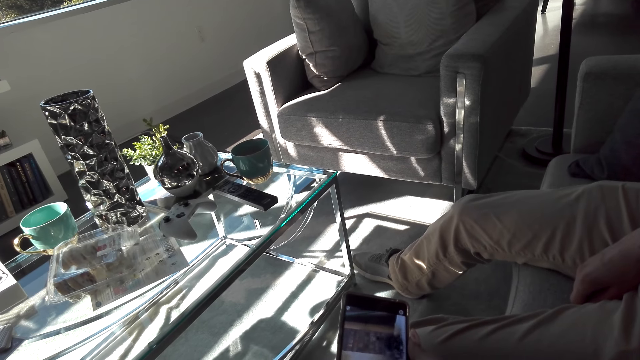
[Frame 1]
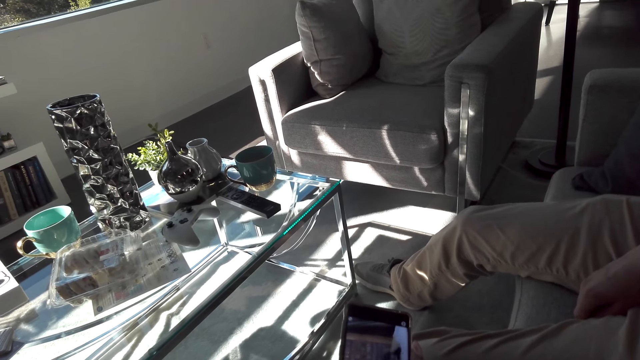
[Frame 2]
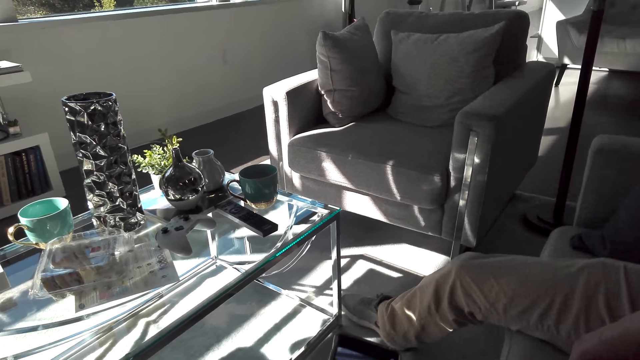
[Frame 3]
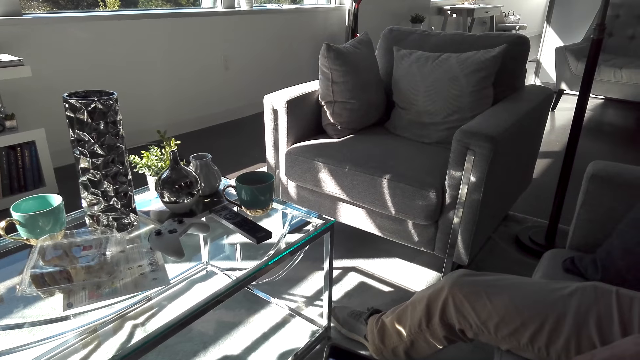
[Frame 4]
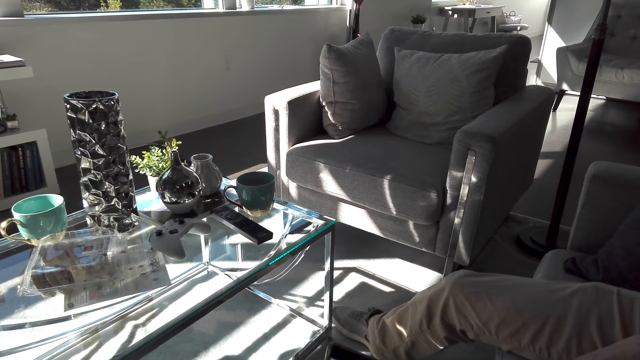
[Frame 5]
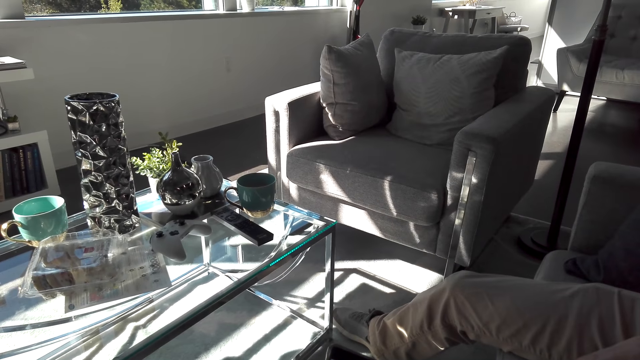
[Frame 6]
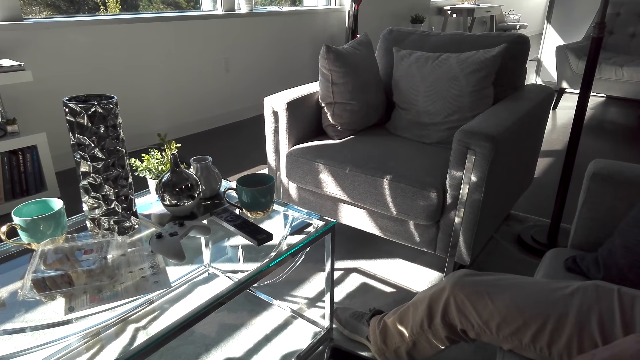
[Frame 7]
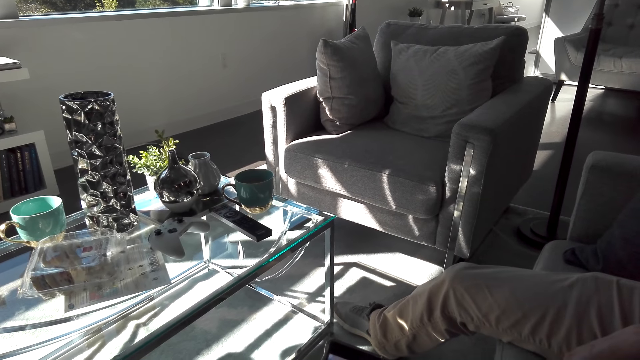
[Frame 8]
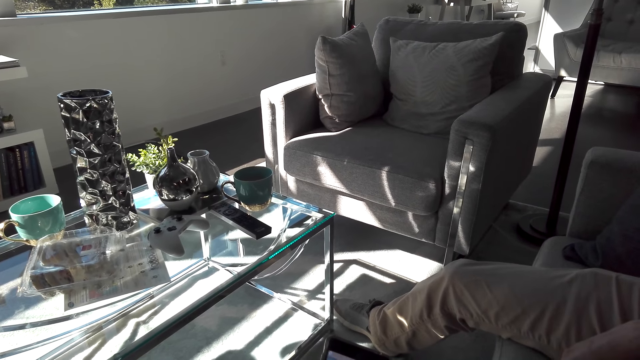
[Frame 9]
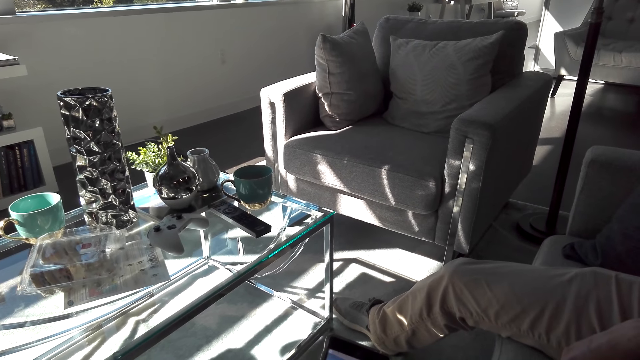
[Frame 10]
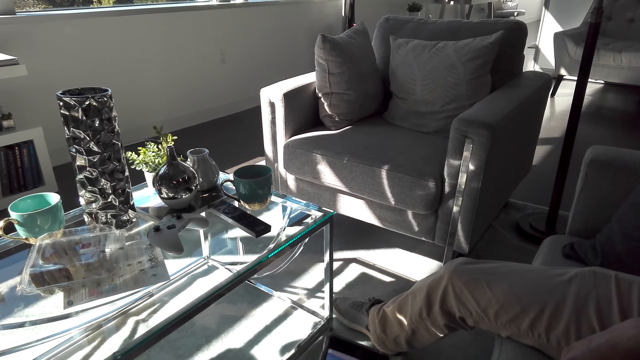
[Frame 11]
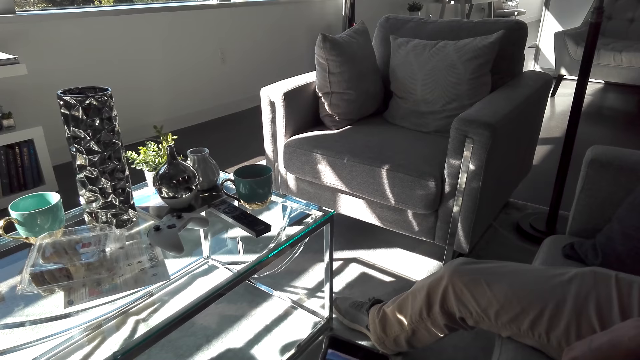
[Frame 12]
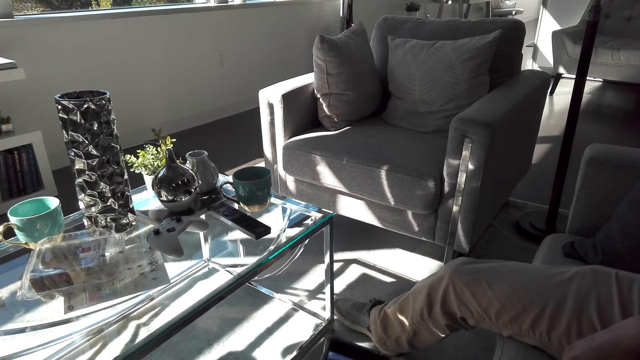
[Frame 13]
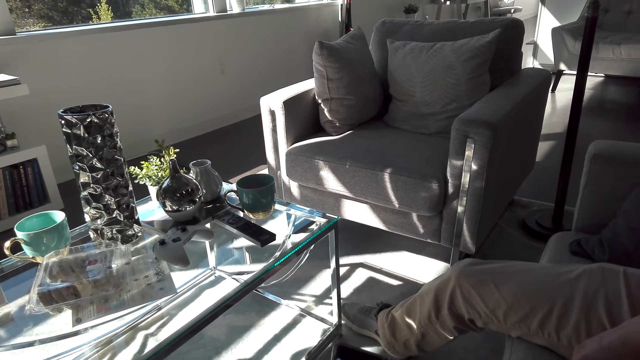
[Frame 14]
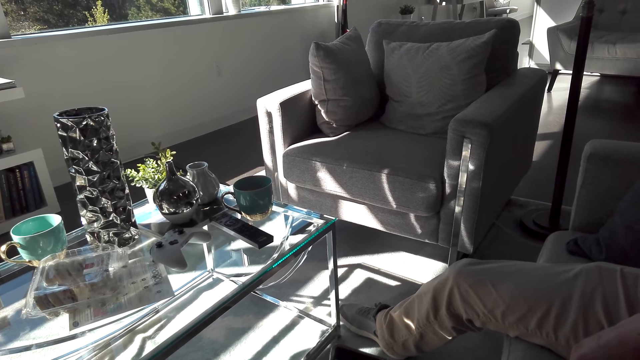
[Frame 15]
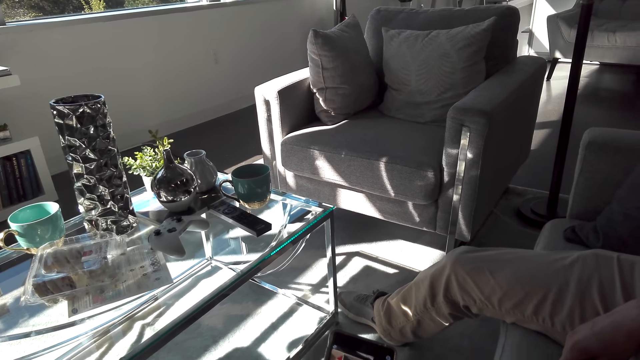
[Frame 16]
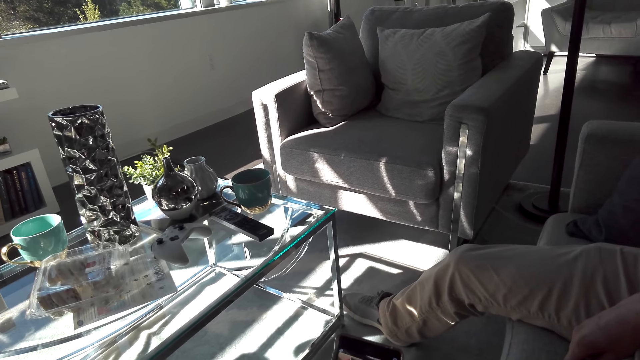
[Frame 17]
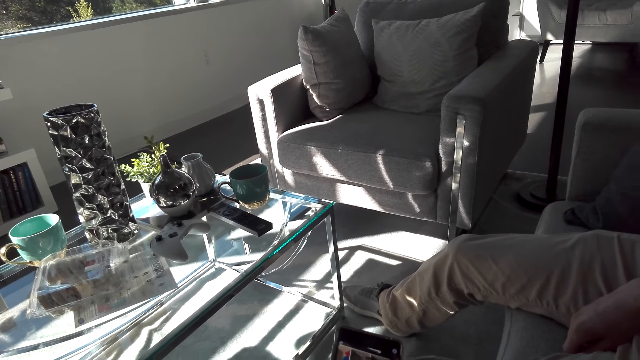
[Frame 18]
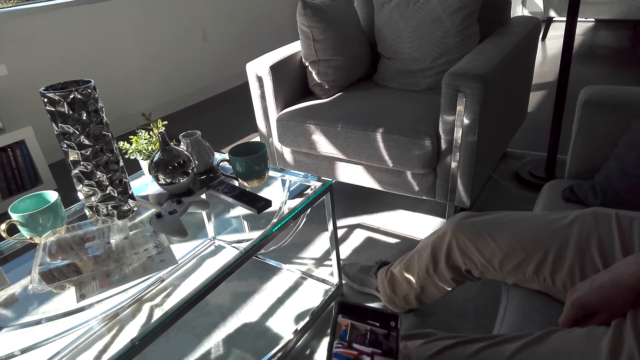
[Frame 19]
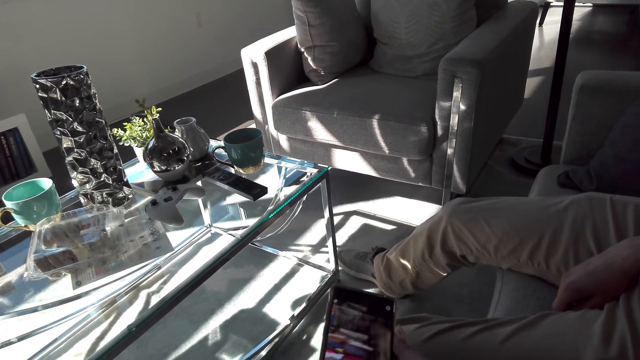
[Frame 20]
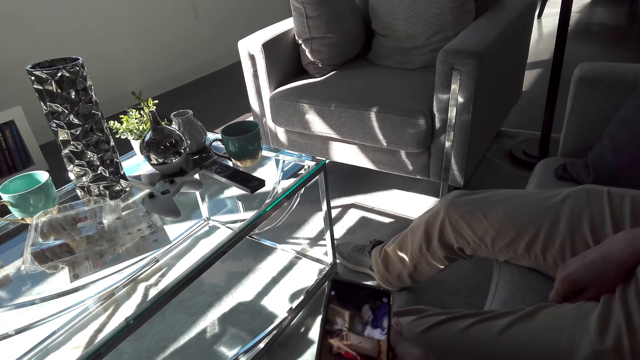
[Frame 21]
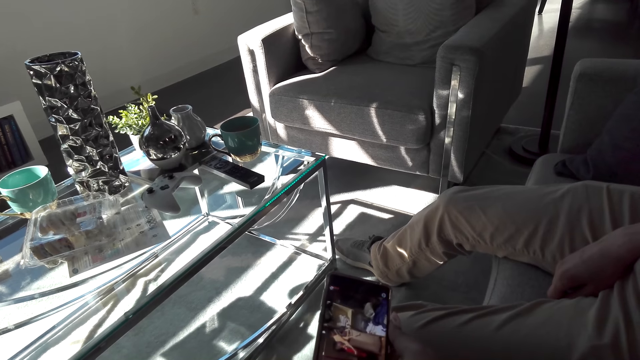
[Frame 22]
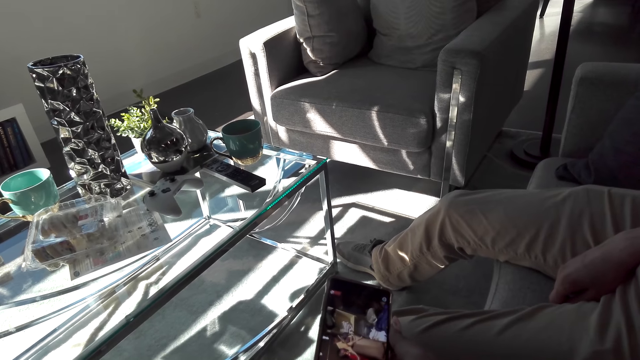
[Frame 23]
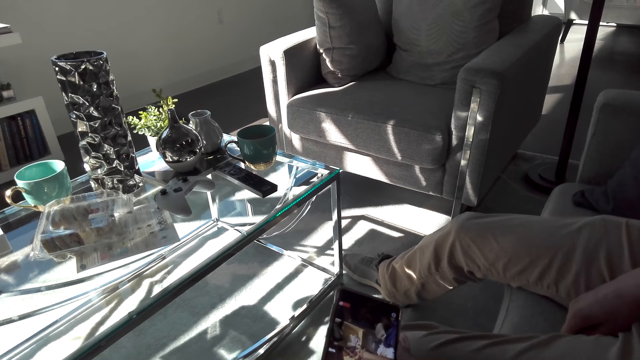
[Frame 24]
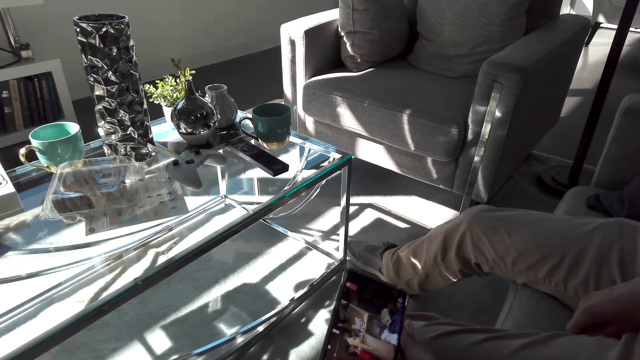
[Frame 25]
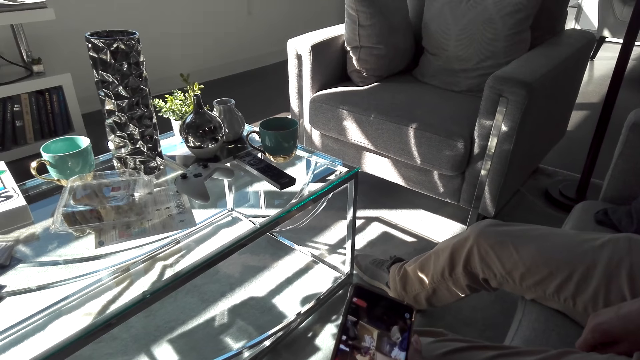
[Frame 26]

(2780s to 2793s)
The camera wearer stares at the seat. They use the phone.

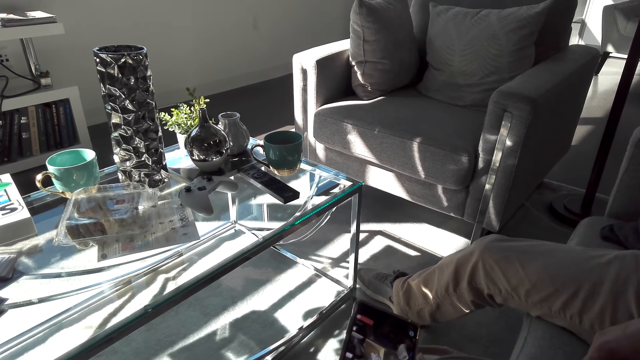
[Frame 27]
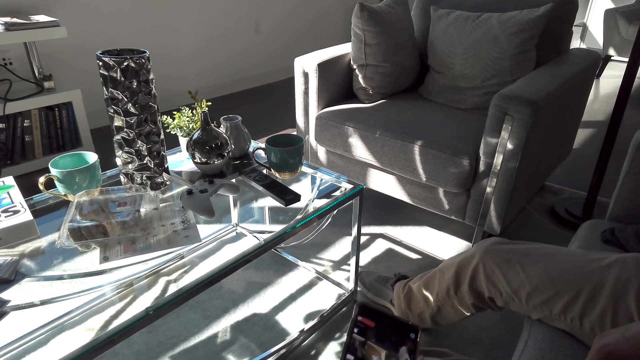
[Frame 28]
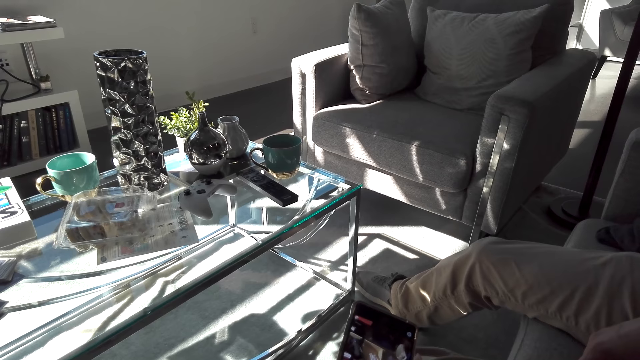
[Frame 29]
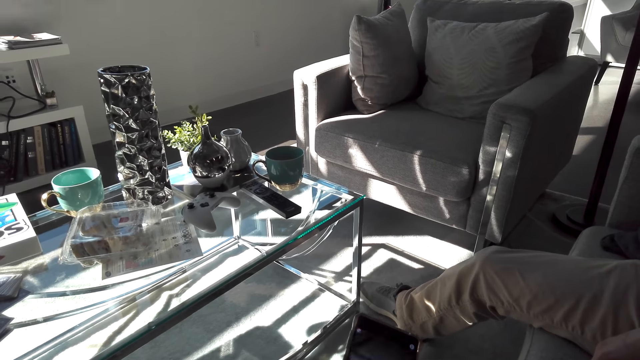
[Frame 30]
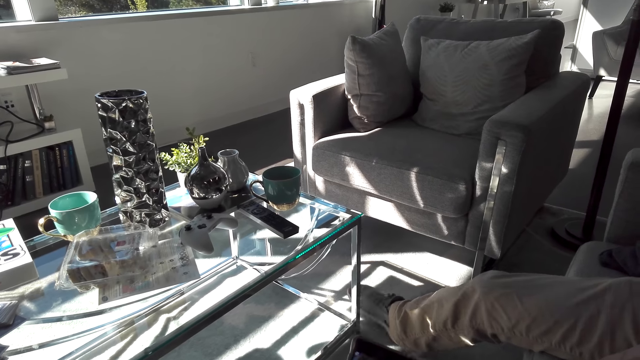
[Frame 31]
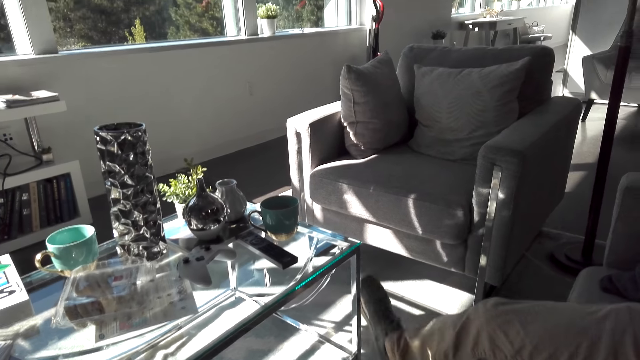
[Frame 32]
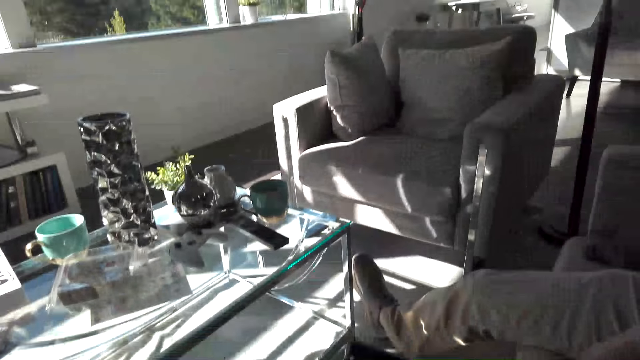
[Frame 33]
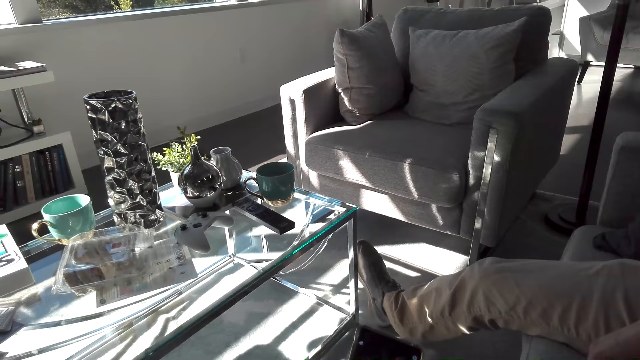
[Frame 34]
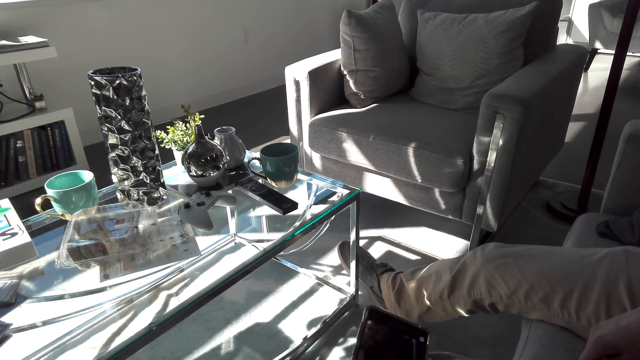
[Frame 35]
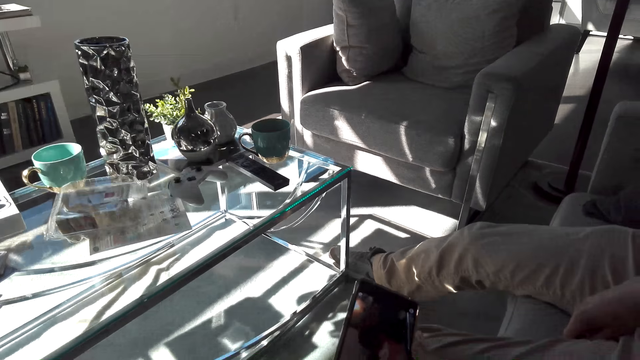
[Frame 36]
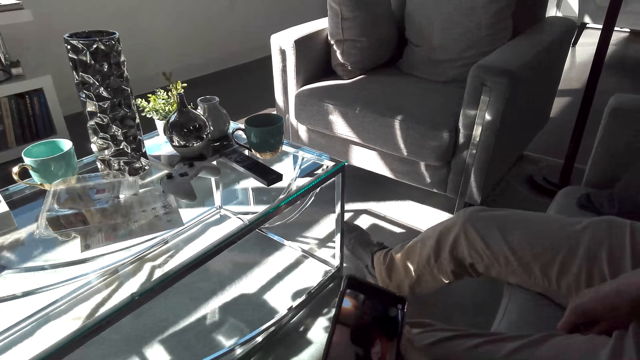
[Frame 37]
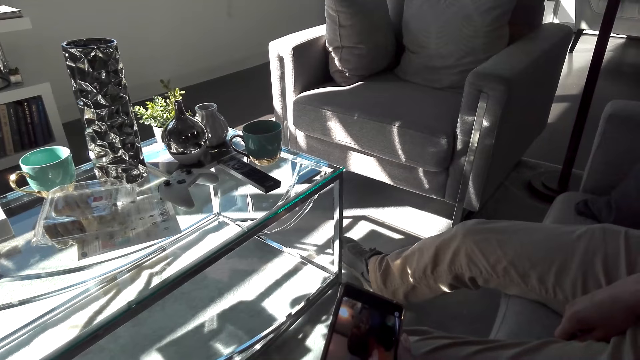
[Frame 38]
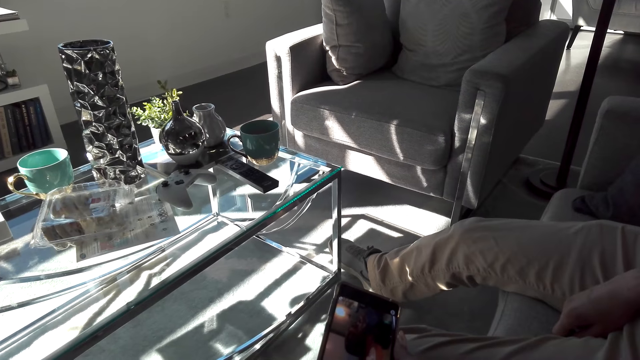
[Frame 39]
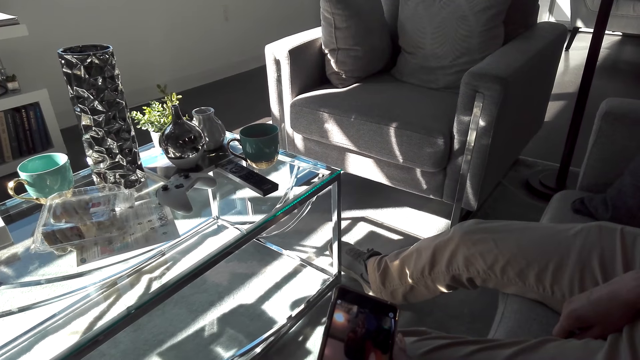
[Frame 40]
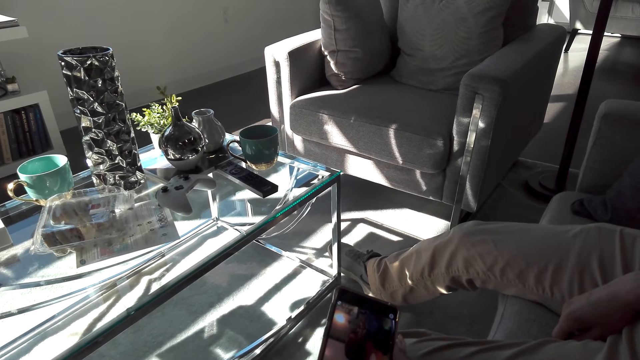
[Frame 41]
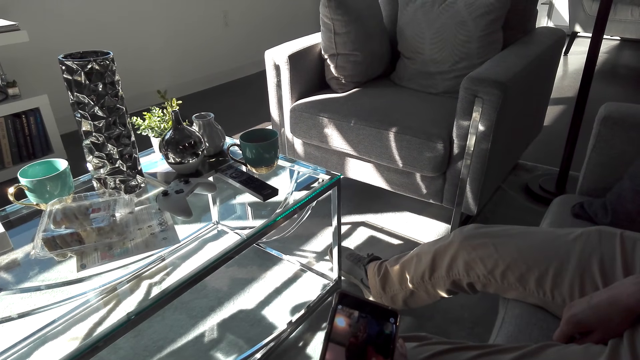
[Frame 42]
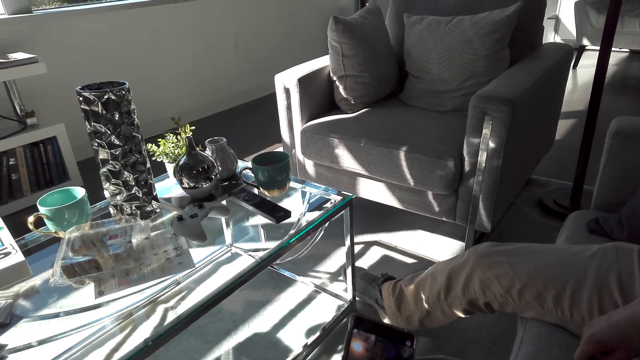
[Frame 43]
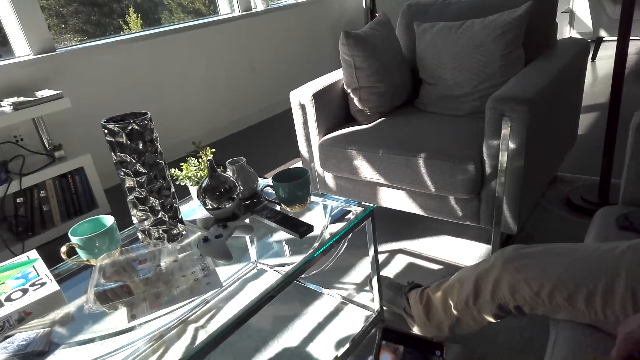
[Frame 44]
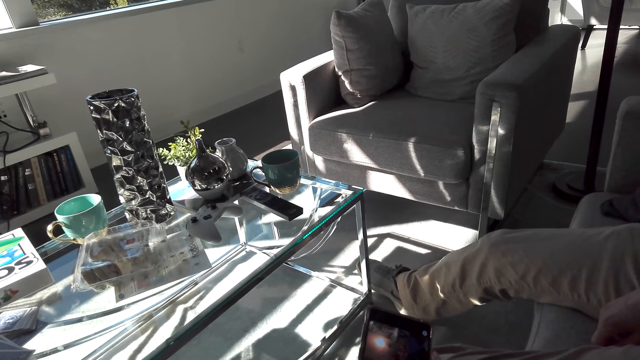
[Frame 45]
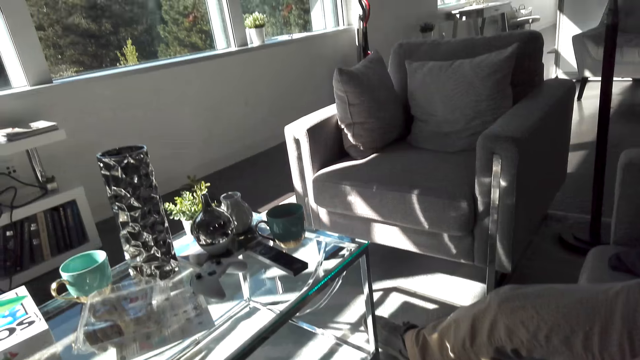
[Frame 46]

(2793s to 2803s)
The camera wearer talks to a man. The man lifts his shoe, drops his leg and lifts his feet. The camera wearer uses the phone. The man drops his feet.
